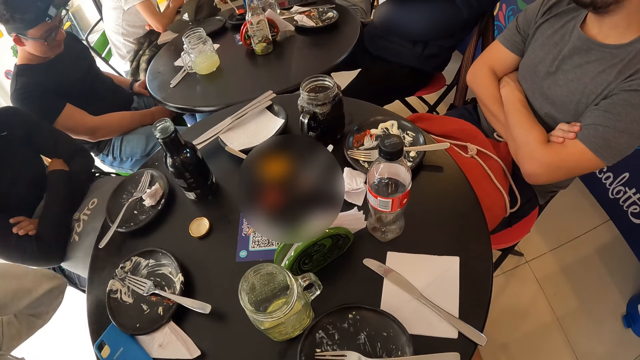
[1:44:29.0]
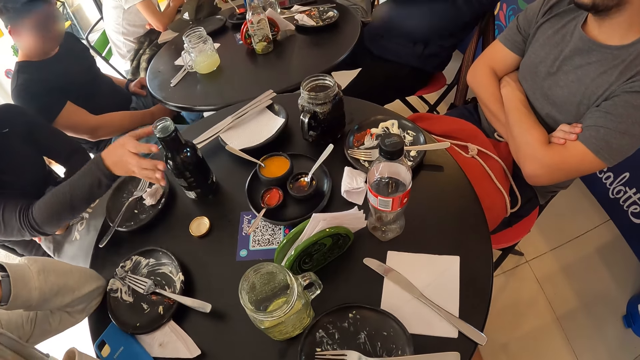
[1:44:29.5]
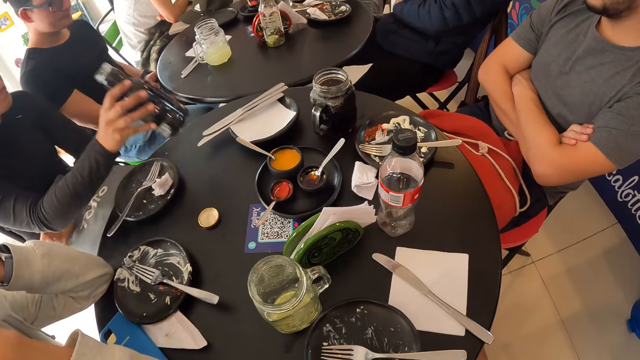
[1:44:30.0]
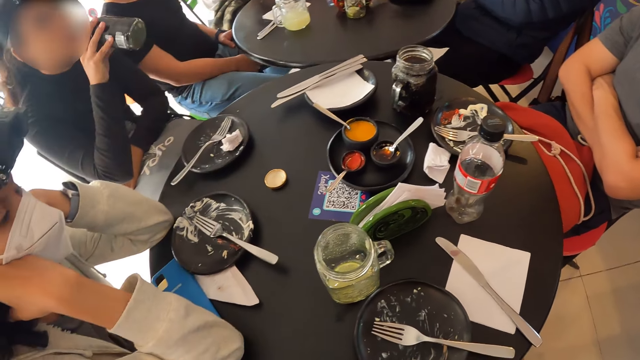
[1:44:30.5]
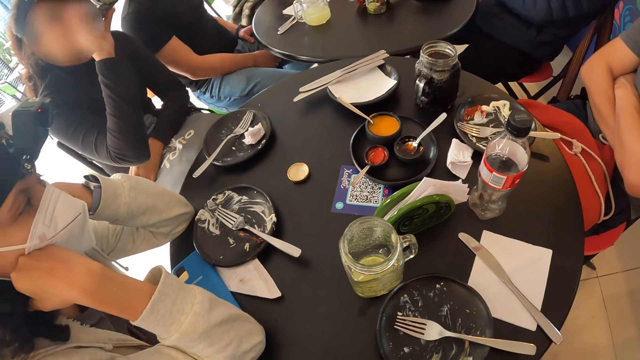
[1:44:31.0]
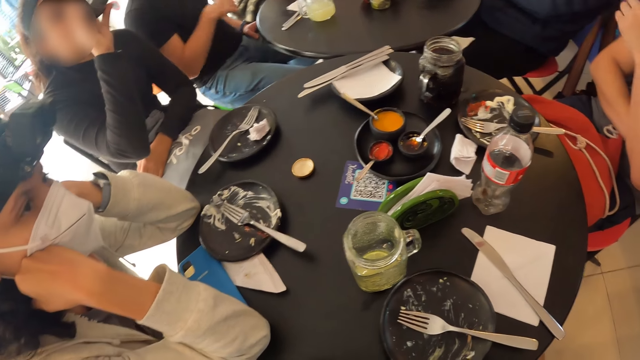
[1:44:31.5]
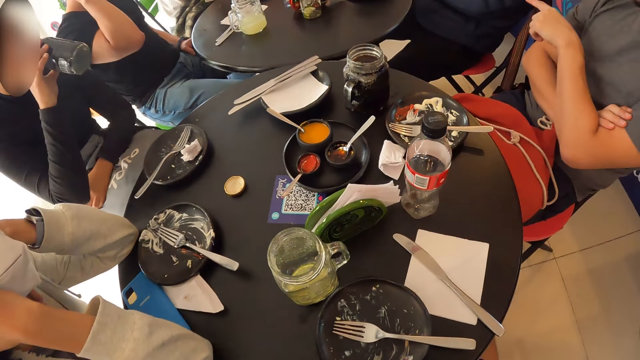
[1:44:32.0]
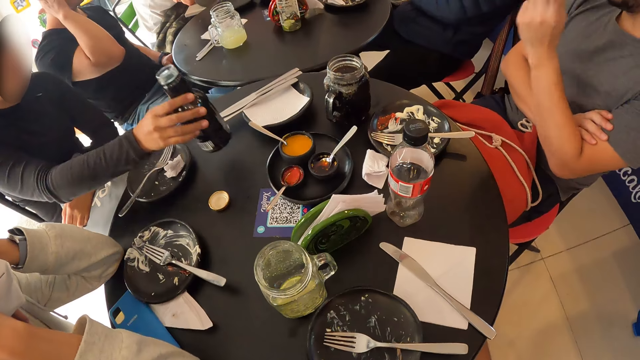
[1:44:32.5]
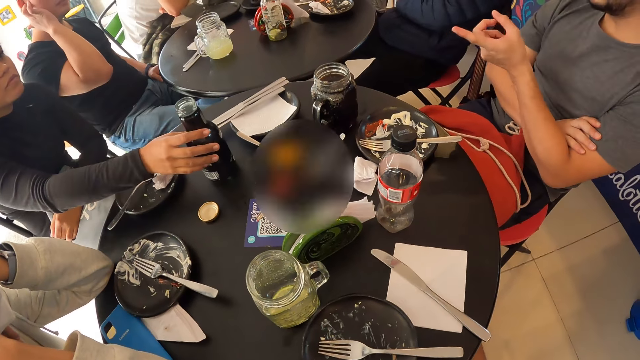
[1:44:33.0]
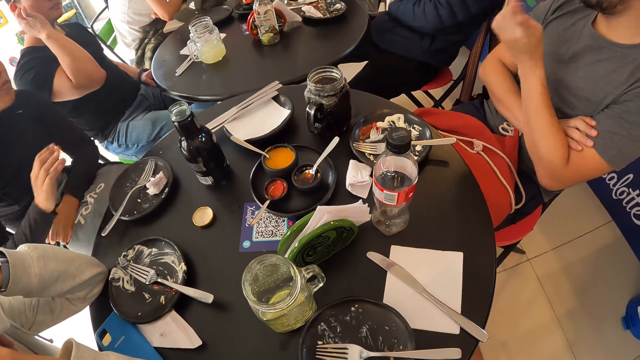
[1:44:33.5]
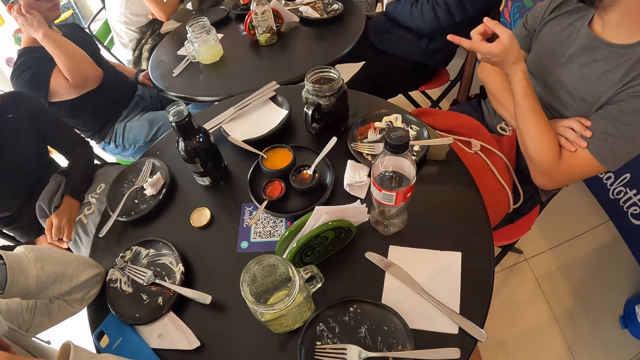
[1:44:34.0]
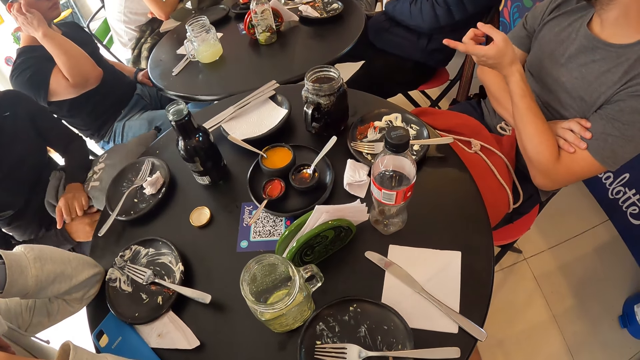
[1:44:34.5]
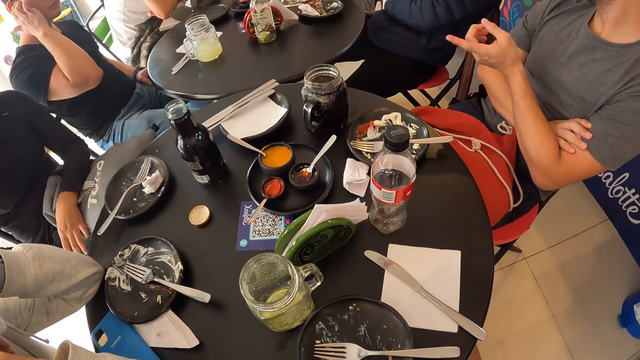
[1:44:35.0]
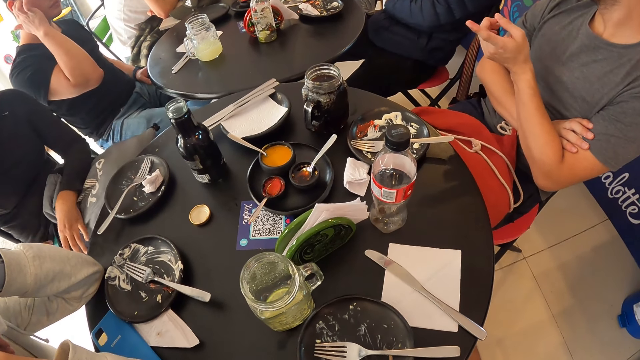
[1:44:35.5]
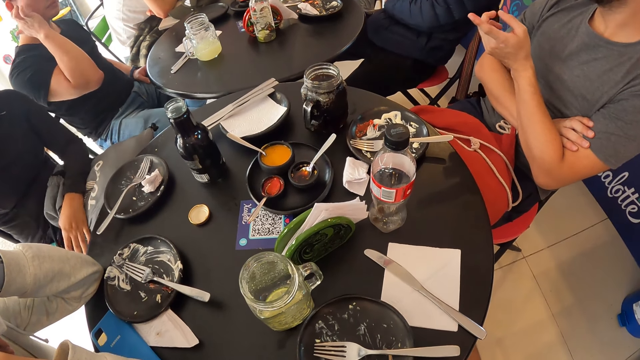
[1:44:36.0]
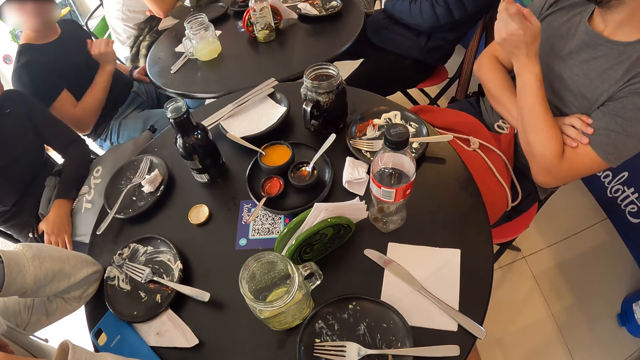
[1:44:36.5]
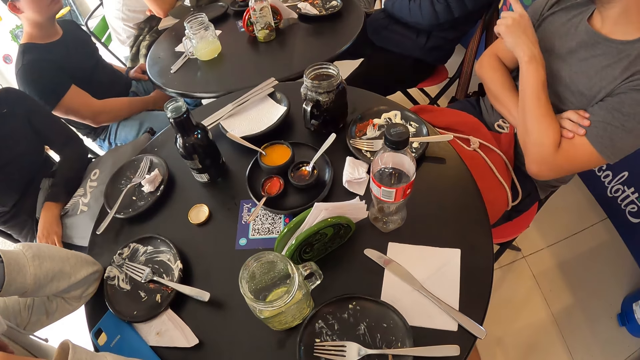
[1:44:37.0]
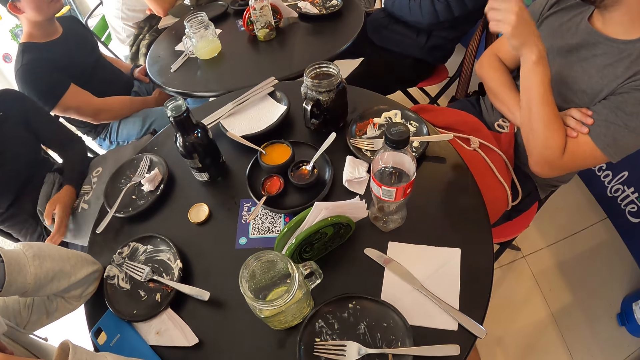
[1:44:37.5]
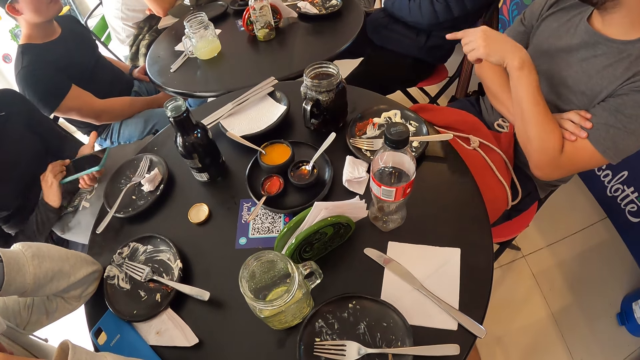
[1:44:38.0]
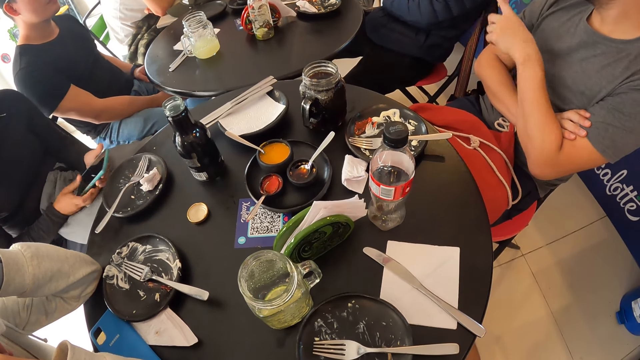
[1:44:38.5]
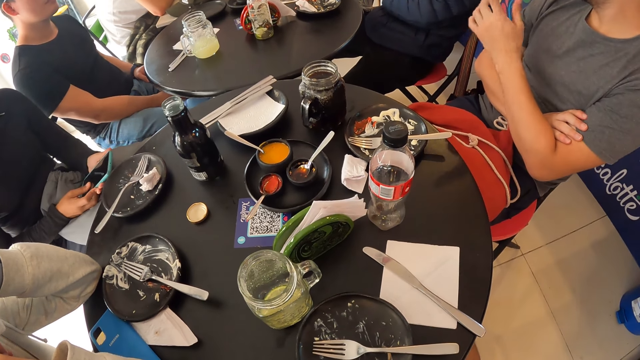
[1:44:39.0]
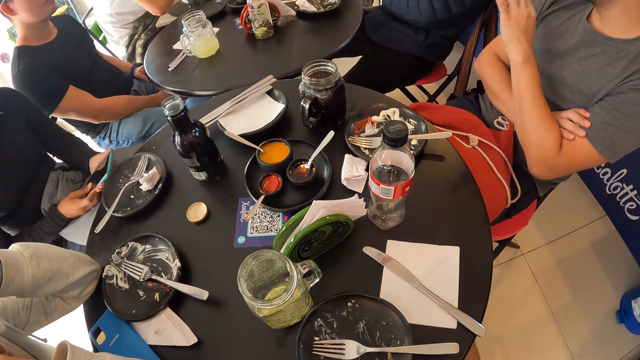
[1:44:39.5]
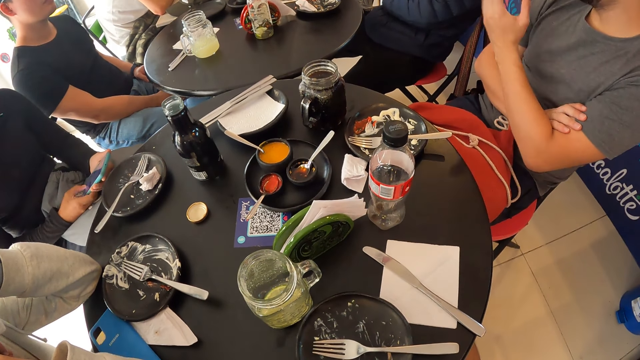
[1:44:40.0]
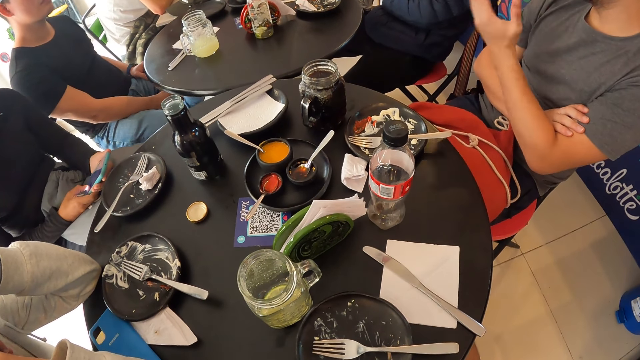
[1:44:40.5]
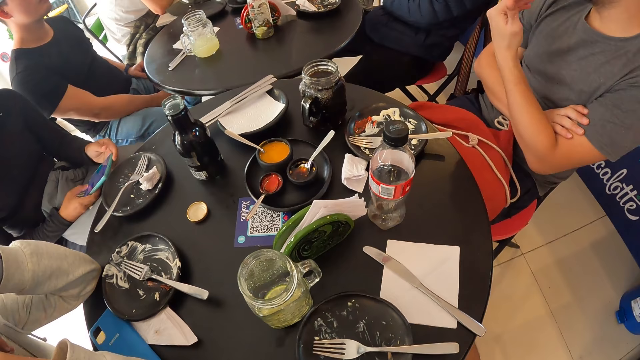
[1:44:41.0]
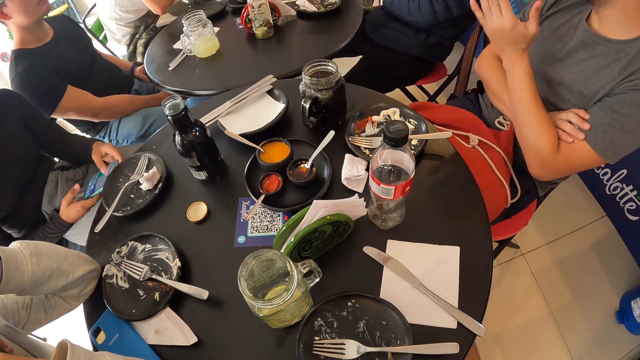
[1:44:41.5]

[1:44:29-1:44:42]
A lady puts her hand on the table. Another lady picks up a bottle of something. The other lady drinks something from the bottle. A man touches his face. Another man moves his hand. The other lady puts the bottle on the table, removes her phone from her pocket and operates her phone.

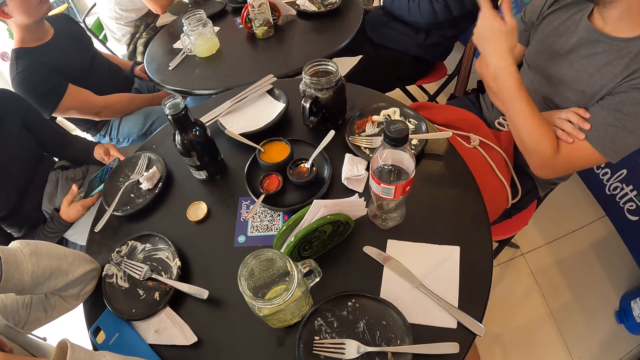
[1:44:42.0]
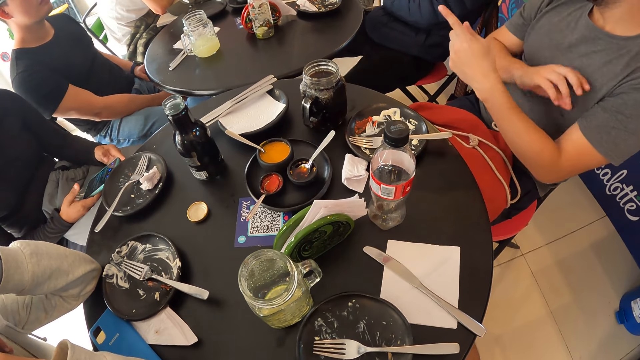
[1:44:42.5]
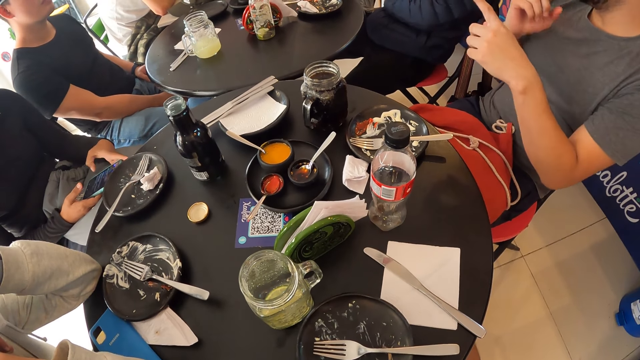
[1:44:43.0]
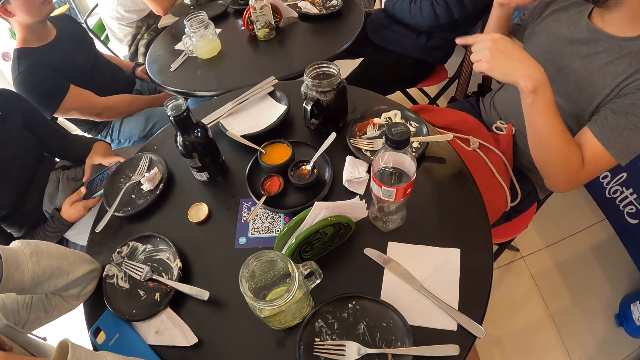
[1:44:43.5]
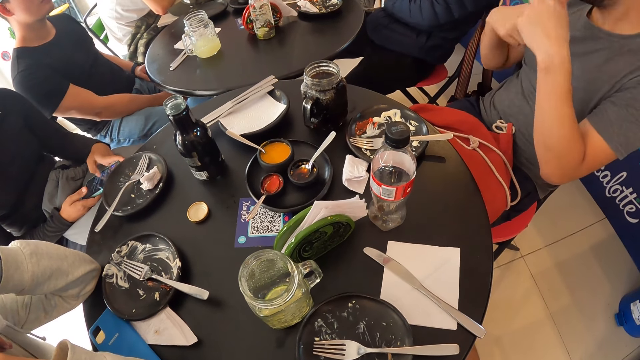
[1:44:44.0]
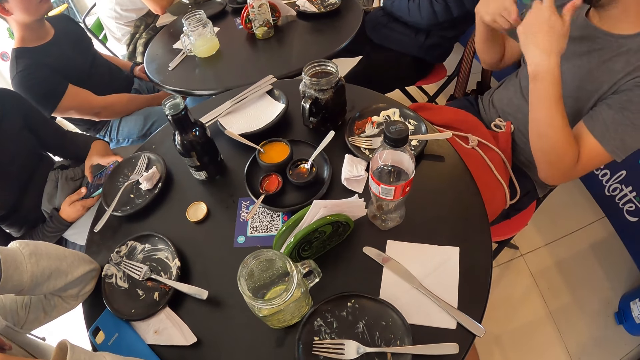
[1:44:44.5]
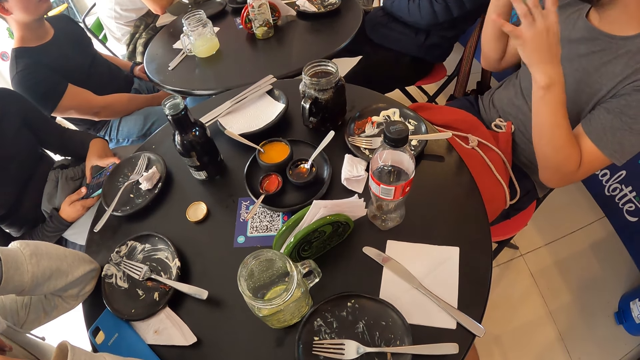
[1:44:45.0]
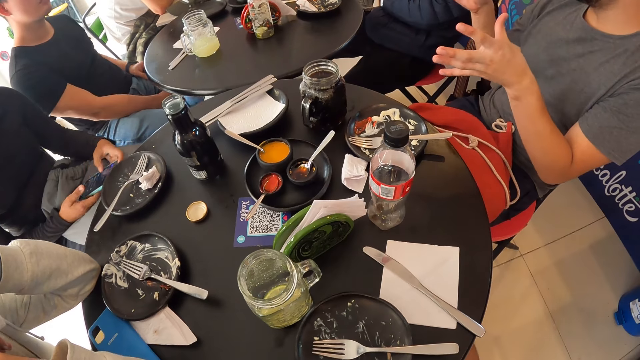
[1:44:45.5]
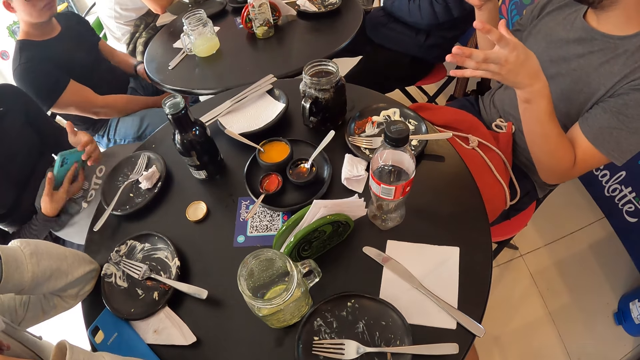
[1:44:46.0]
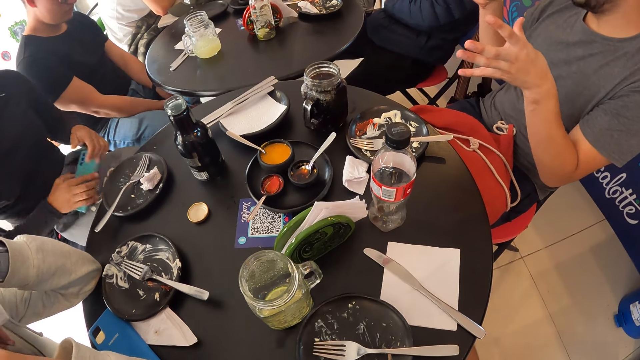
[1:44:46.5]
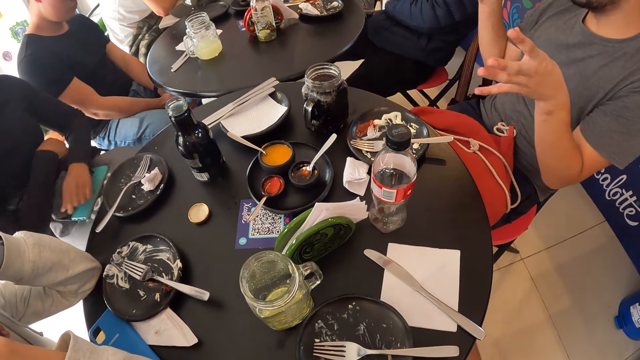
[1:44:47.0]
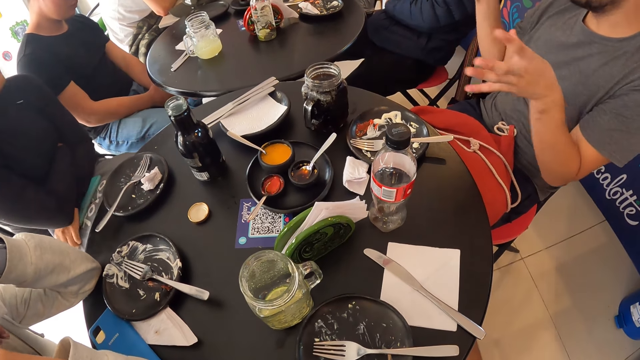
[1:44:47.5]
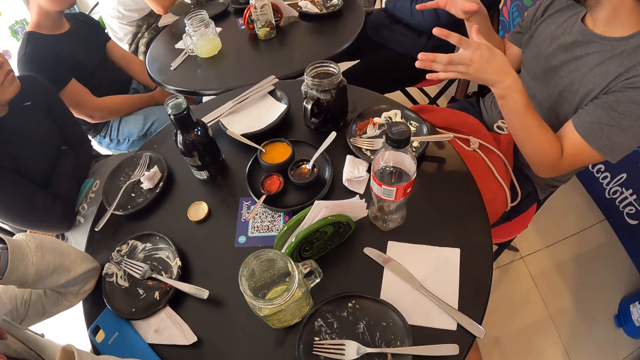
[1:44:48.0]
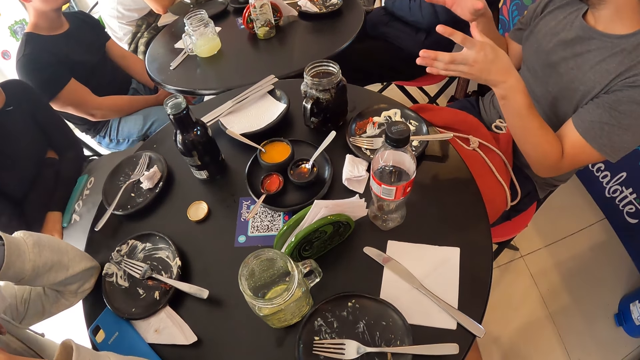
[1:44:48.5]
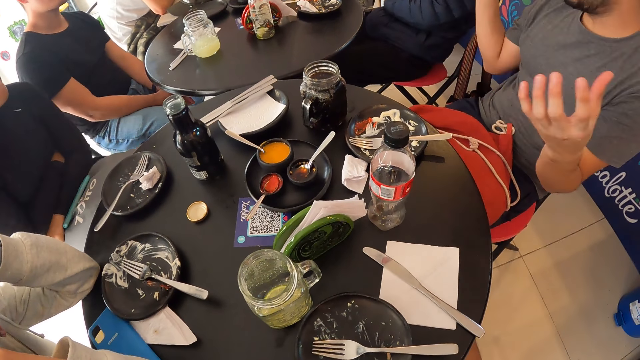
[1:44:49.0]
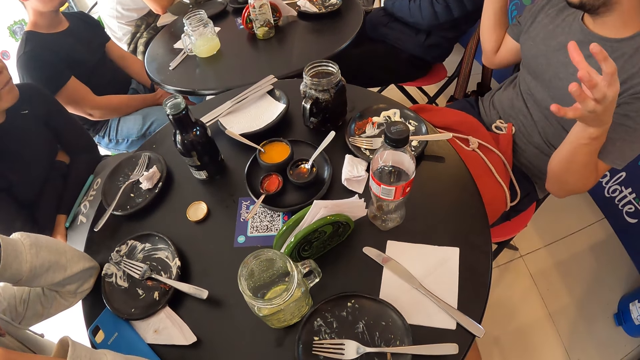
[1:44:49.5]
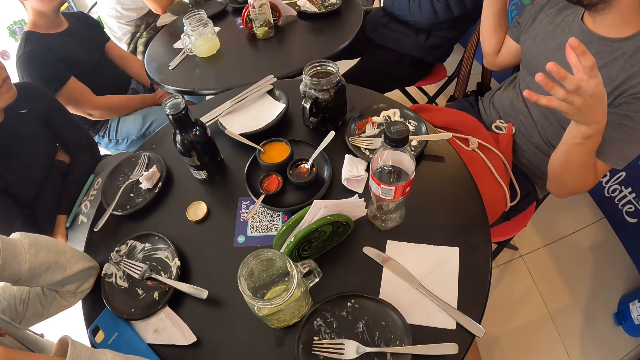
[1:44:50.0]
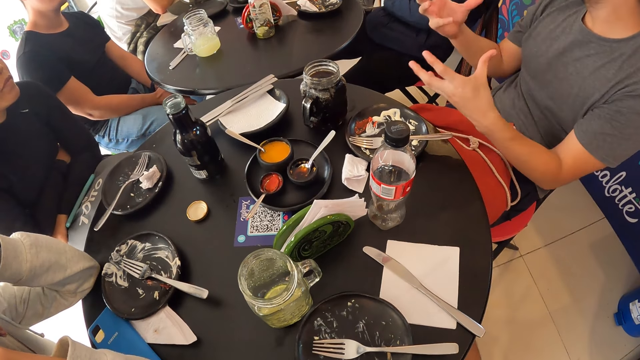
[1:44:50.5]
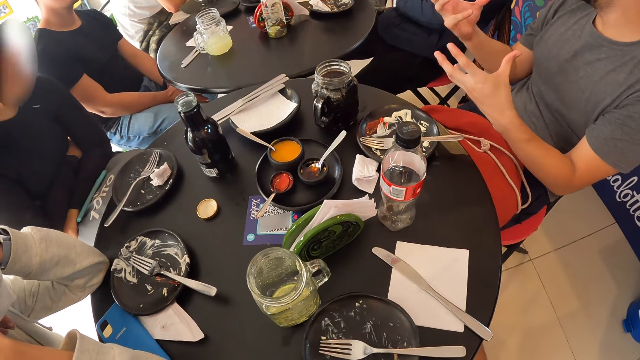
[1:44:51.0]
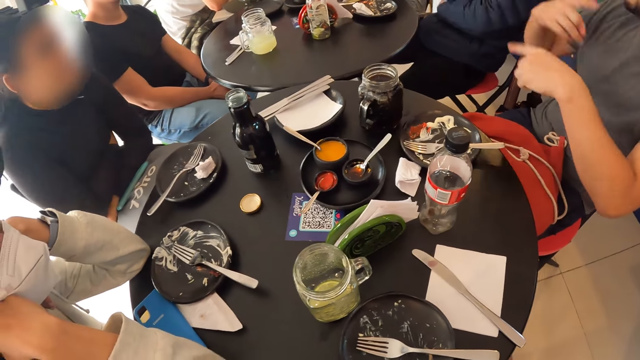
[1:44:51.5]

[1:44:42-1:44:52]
A man puts his hands together. A lady puts her phone on her lap and crosses her hands.
